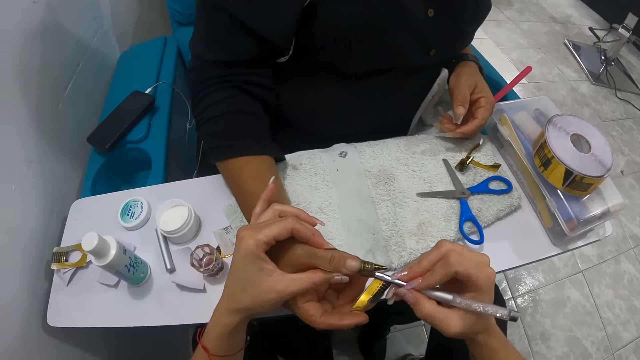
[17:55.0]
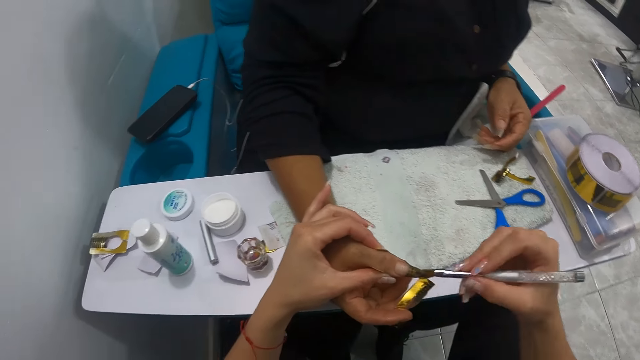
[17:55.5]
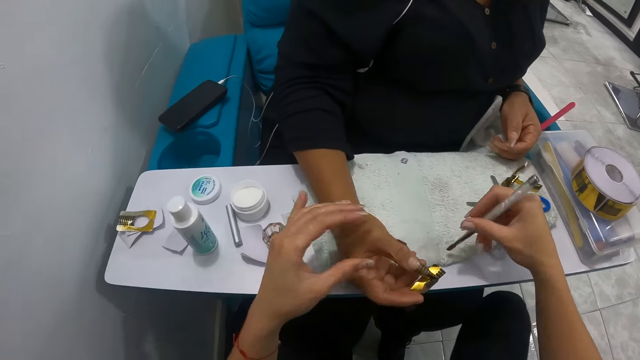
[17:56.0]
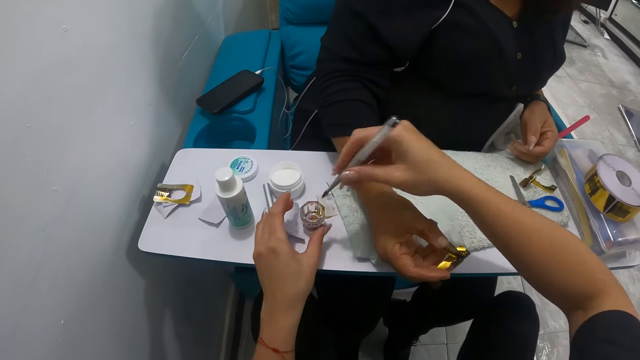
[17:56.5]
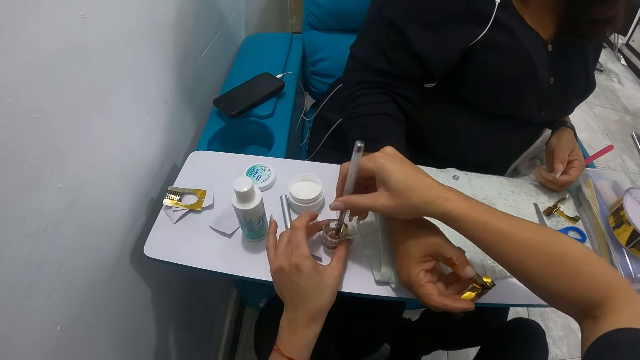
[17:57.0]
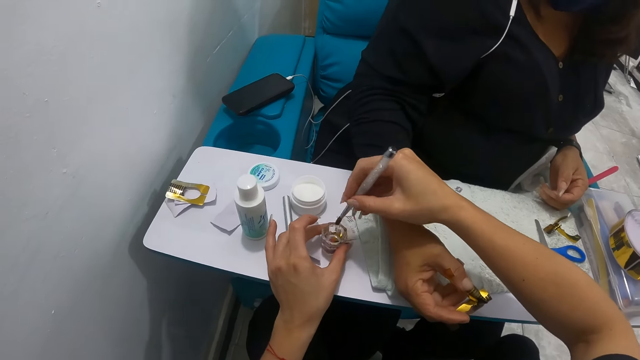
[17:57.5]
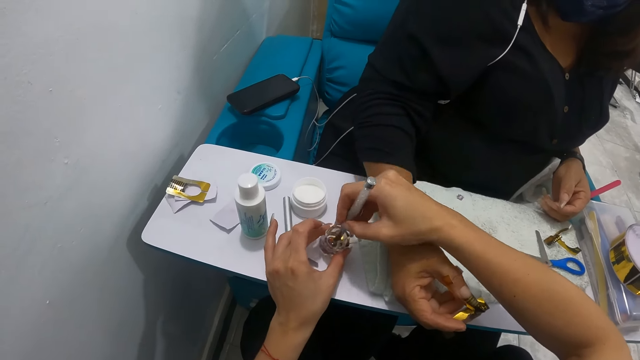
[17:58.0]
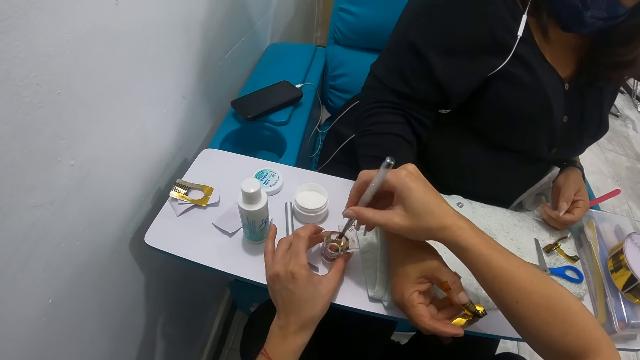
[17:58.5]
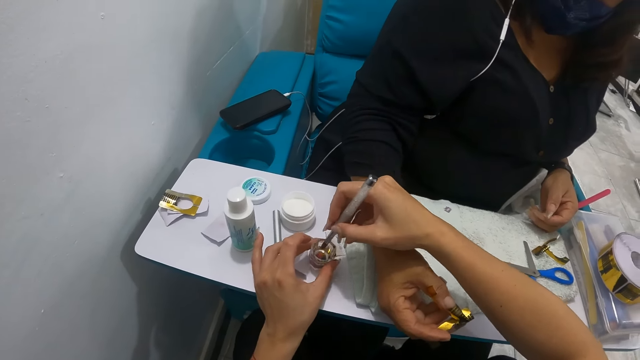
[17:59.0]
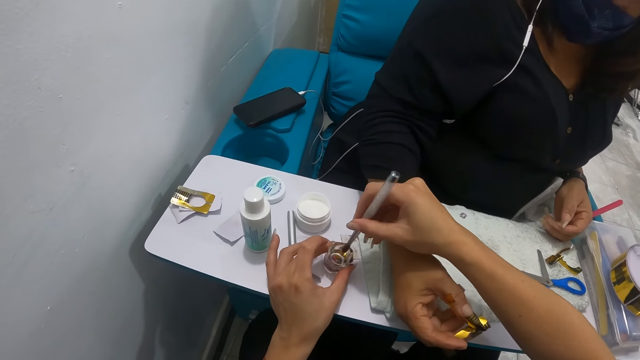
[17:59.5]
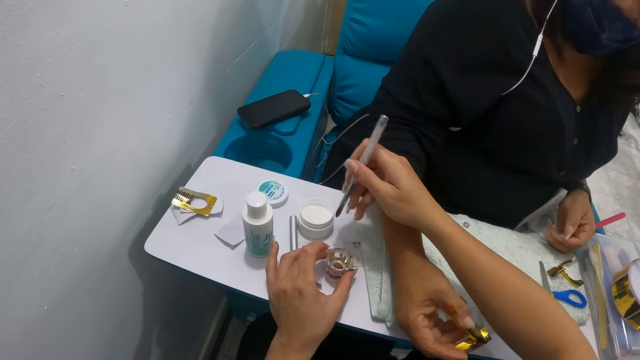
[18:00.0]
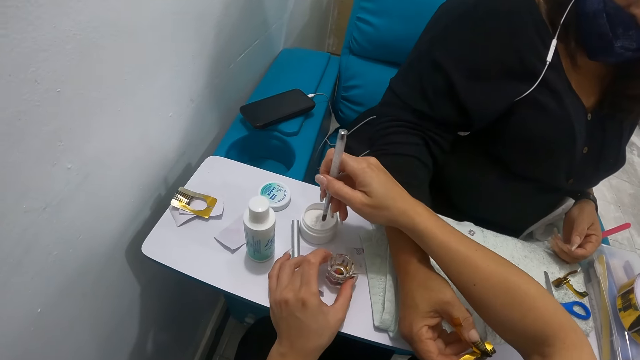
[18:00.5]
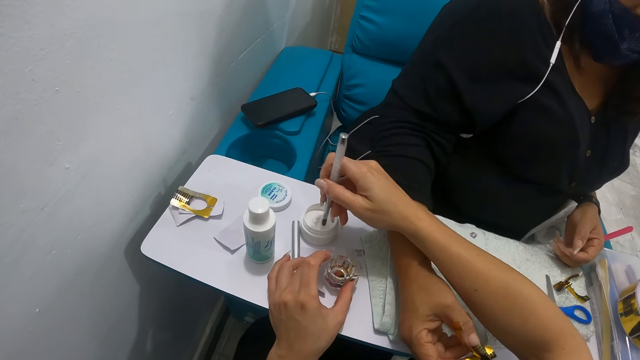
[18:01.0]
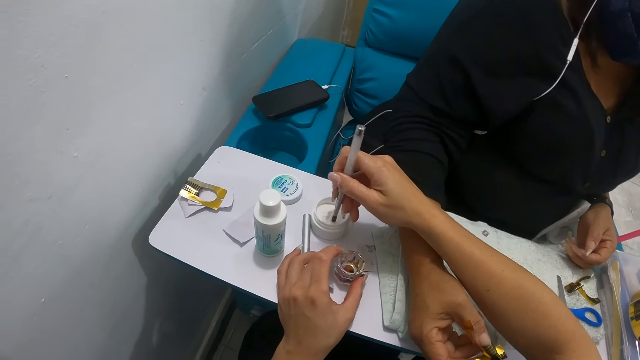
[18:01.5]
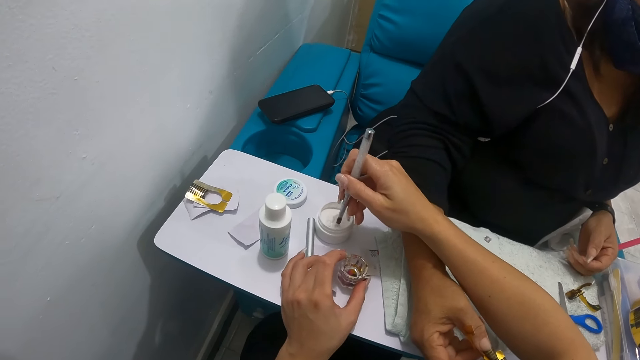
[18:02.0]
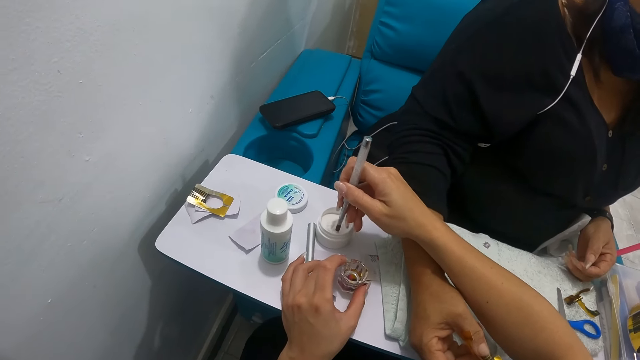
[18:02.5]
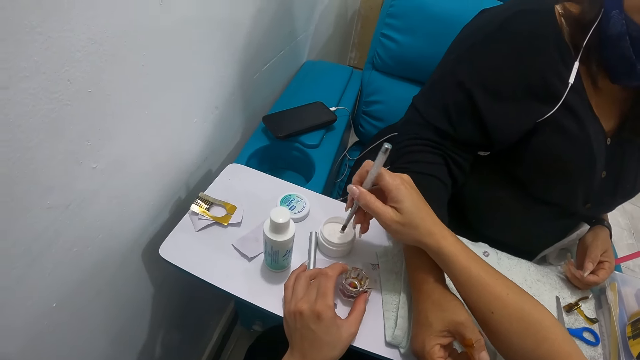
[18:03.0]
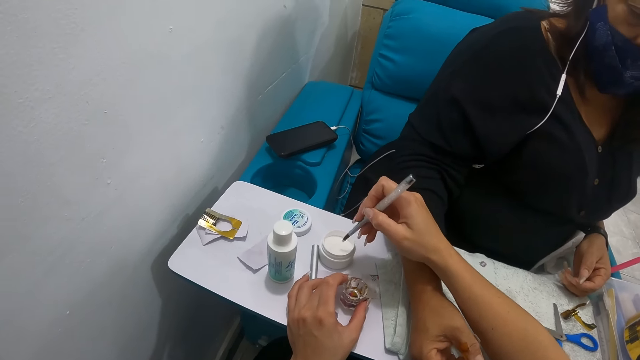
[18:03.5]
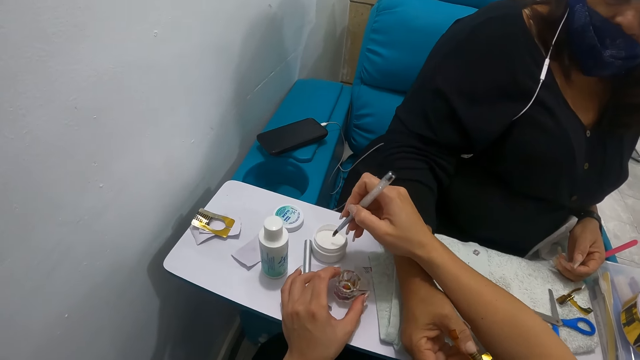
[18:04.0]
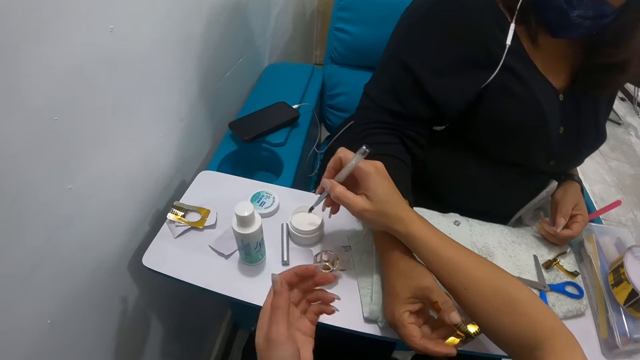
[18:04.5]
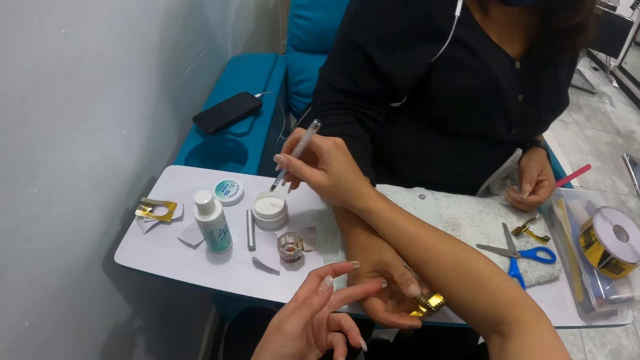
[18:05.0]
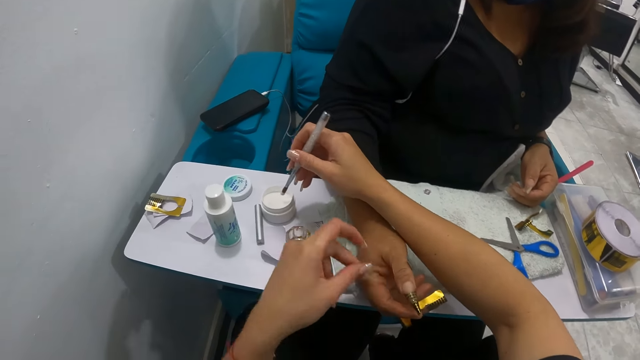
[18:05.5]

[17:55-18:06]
The camera wearer cleans the nail brush in her right hand on the towel on the table. She takes some liquid monomer in the container in her left hand with the nail brush in her right hand. She holds the container on the table with her left hand. She rinses the brush, removes something from the brush, and dips the brush in the nail polish. She takes some nail powder from the nail powder container on the table with the nail brush in her right hand. She shakes the nail art brush.

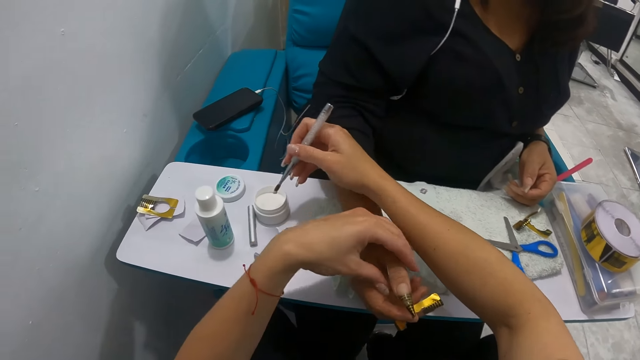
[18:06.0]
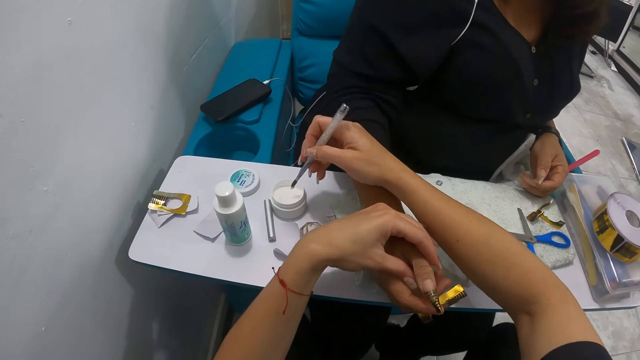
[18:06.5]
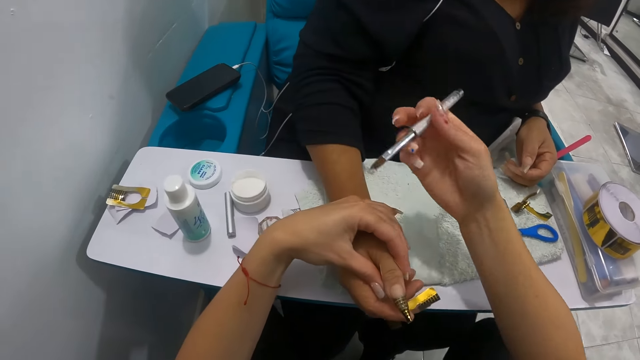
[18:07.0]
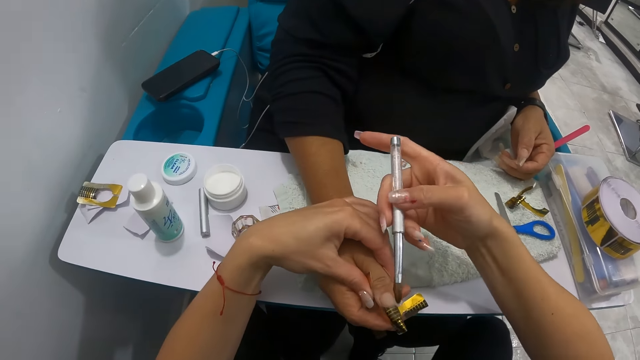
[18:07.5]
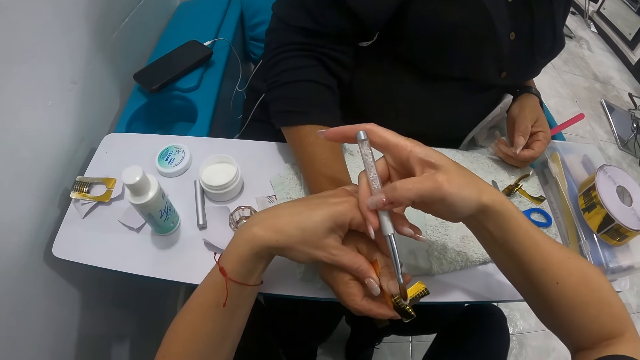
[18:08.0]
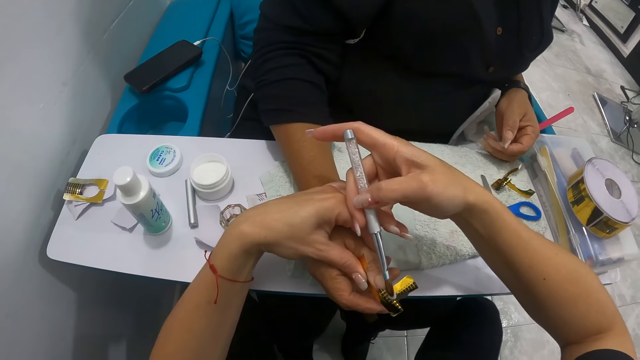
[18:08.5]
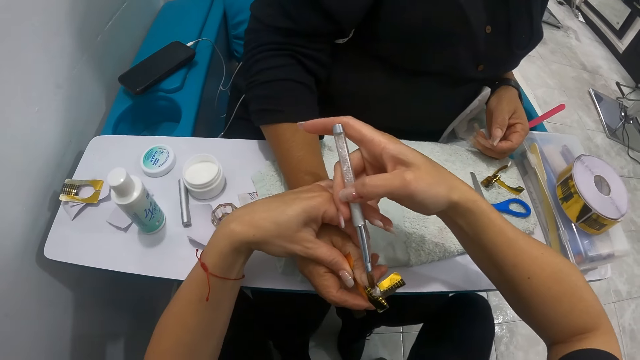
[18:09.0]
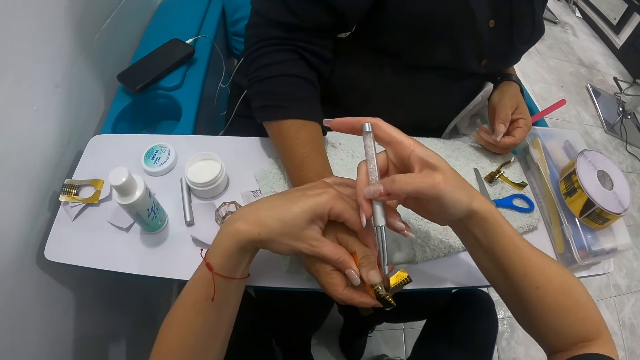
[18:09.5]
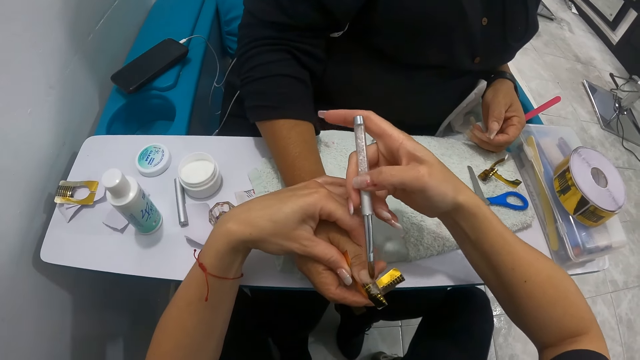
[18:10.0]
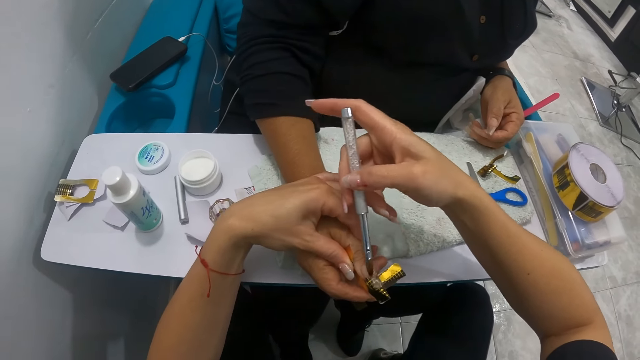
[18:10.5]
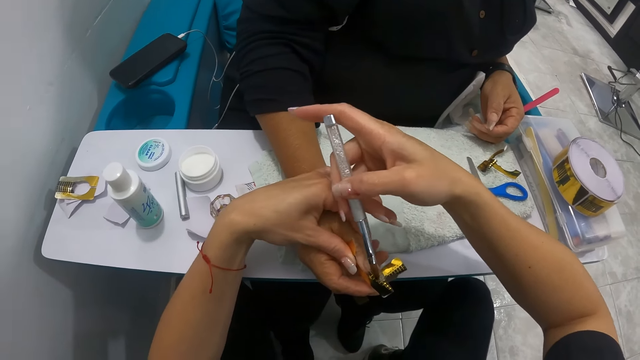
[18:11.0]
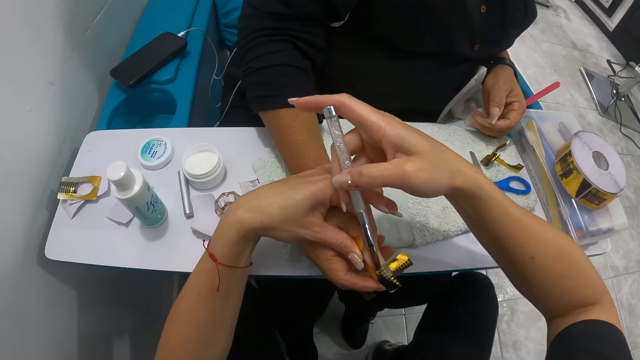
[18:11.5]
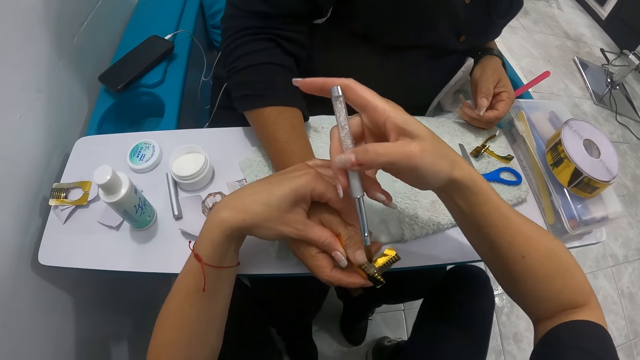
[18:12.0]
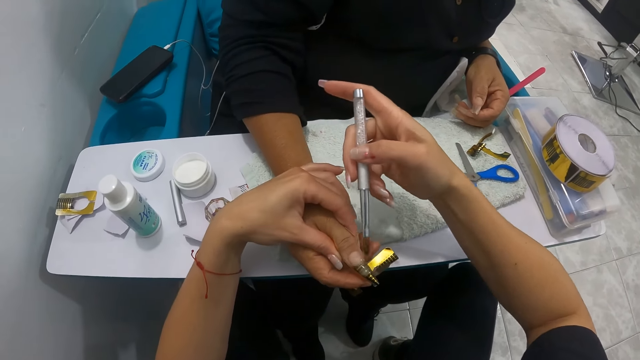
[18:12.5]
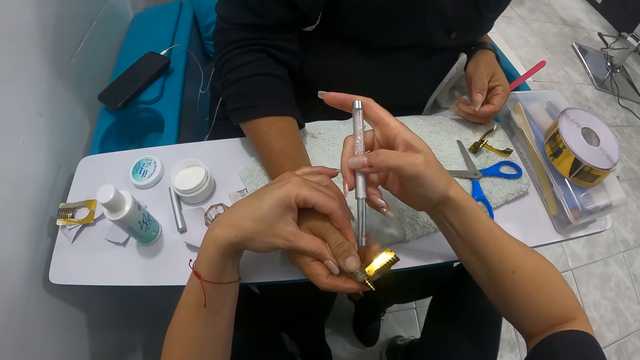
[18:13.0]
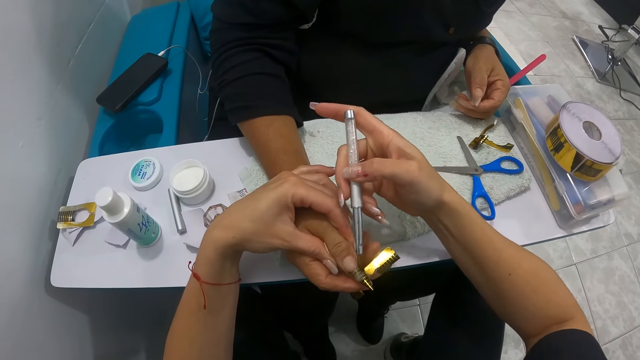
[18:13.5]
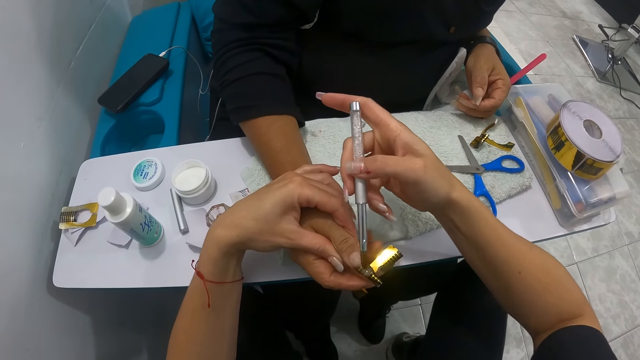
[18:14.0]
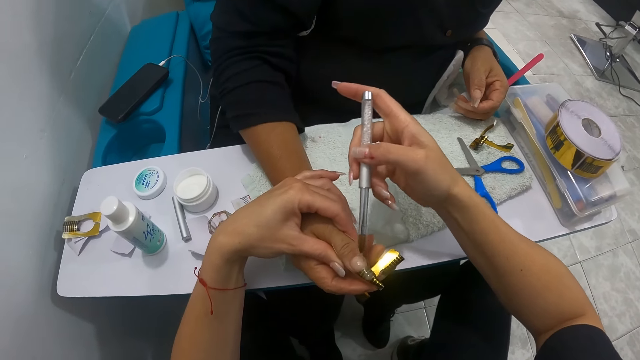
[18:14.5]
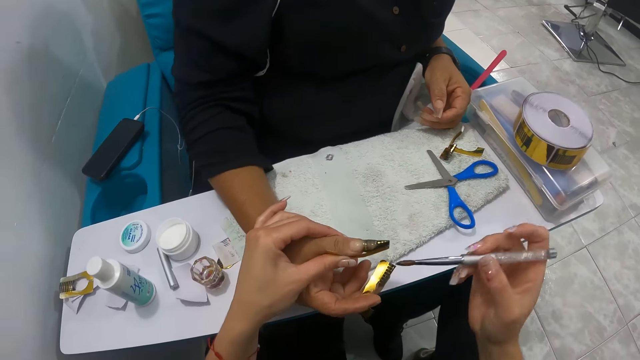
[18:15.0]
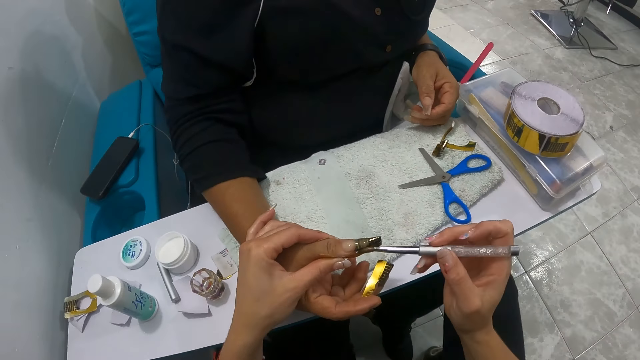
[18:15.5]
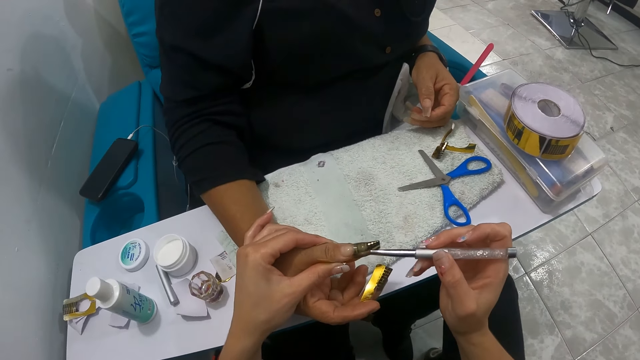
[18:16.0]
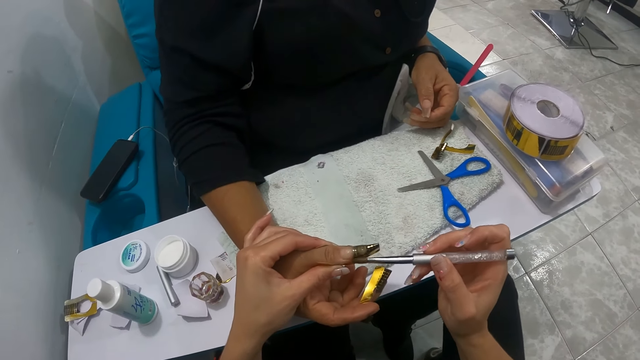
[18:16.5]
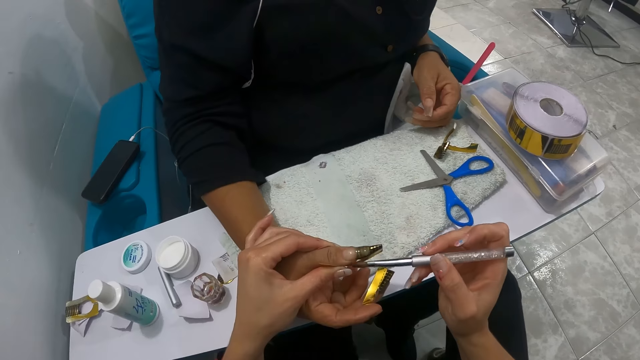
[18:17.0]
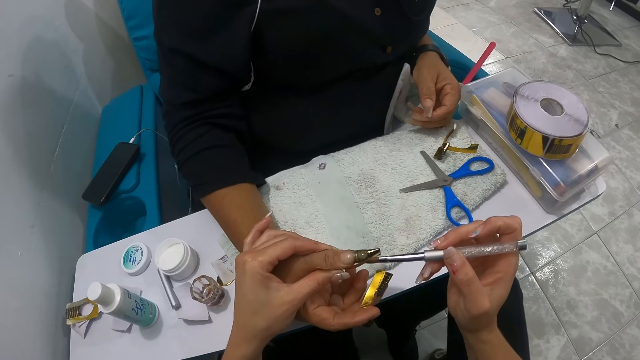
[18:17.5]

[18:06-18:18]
The camera wearer holds the right thumb of the woman with her left hand. She applies the nail powder on the right thumb of the woman in her left hand with the nail brush in her right hand.
